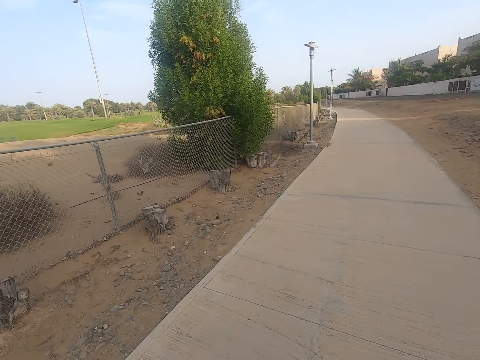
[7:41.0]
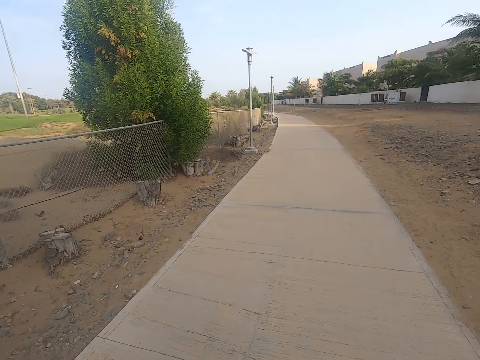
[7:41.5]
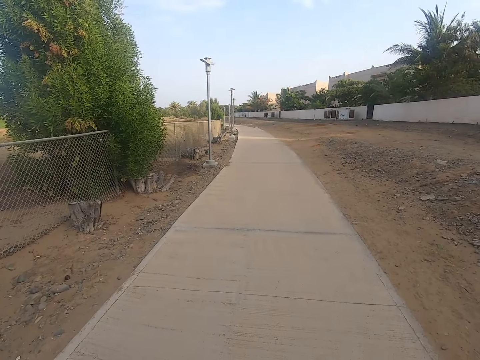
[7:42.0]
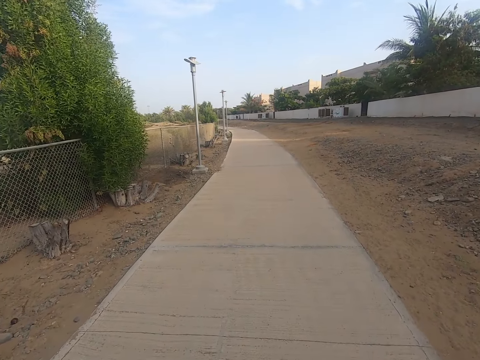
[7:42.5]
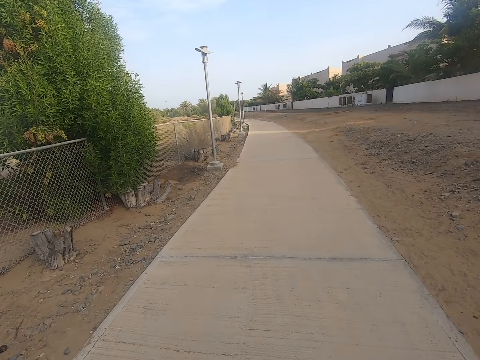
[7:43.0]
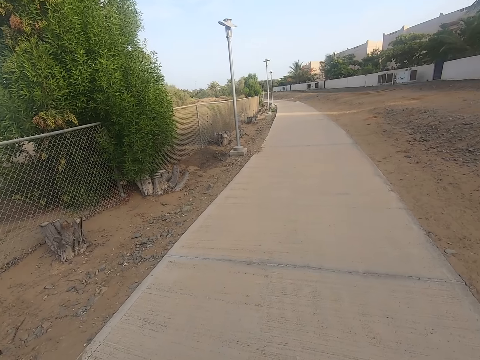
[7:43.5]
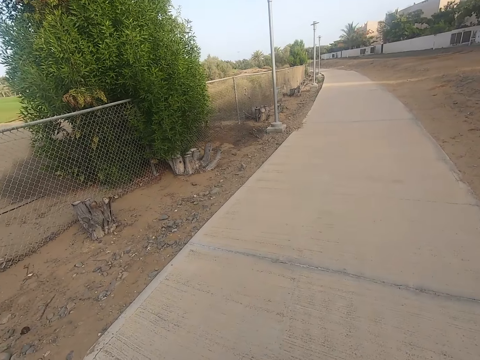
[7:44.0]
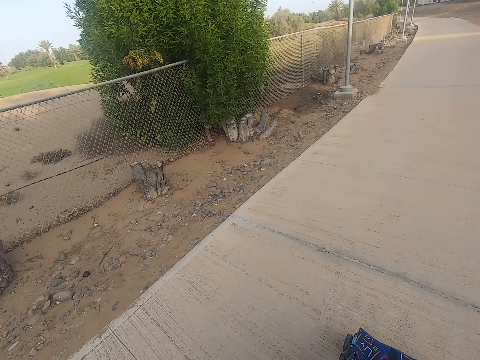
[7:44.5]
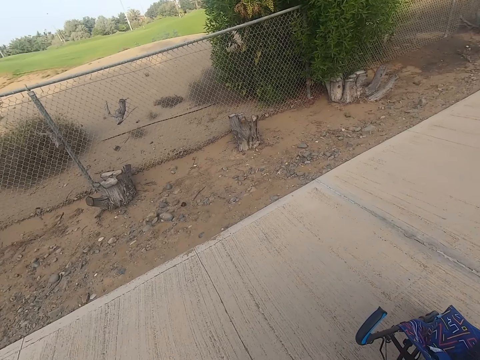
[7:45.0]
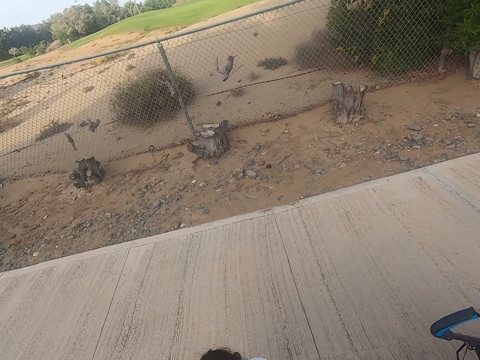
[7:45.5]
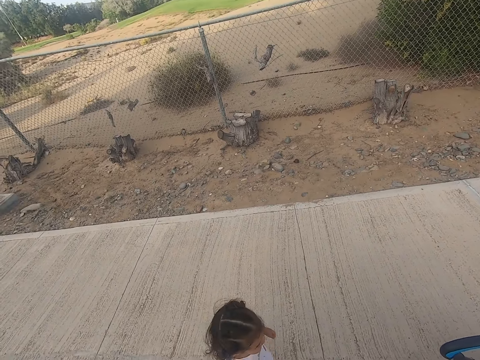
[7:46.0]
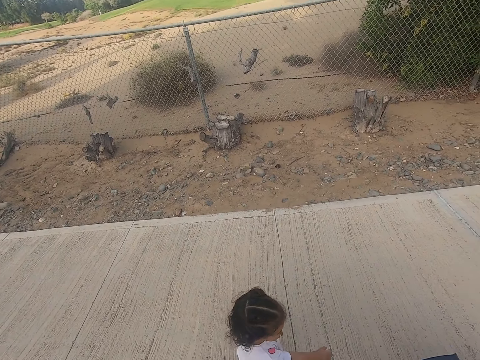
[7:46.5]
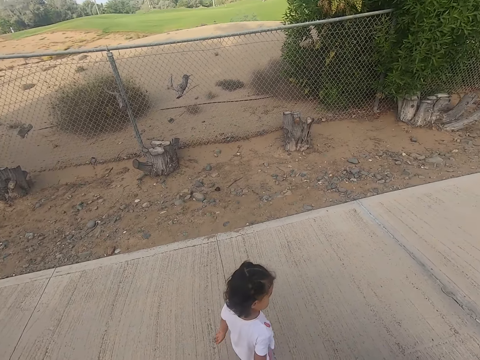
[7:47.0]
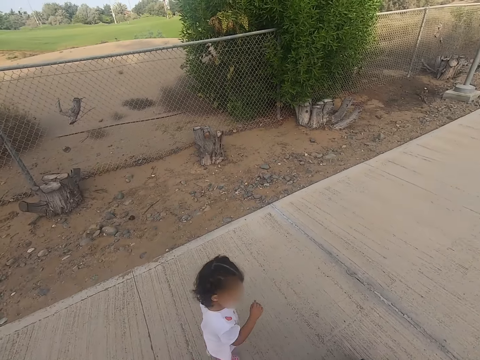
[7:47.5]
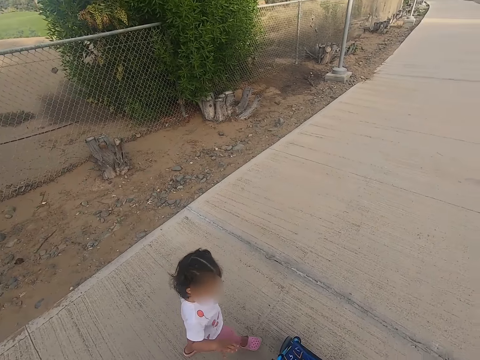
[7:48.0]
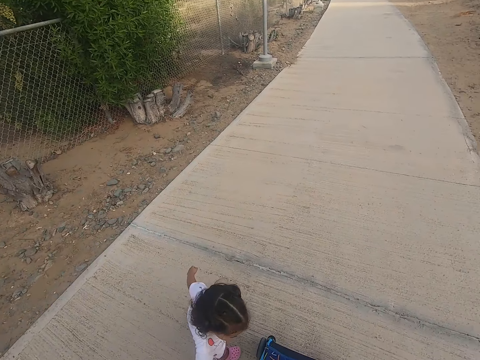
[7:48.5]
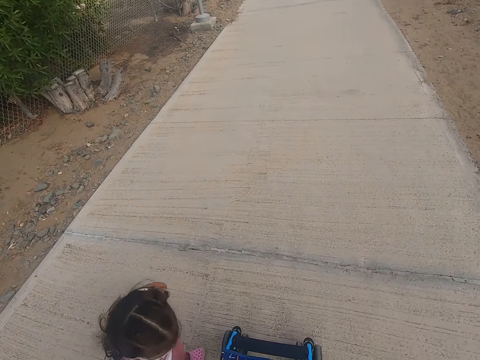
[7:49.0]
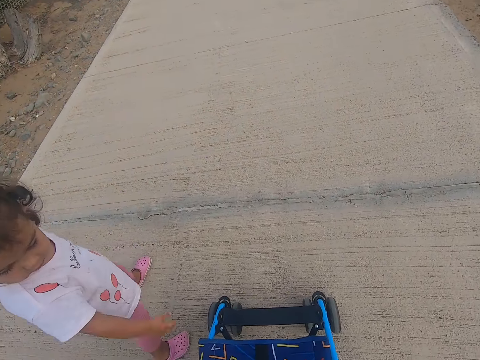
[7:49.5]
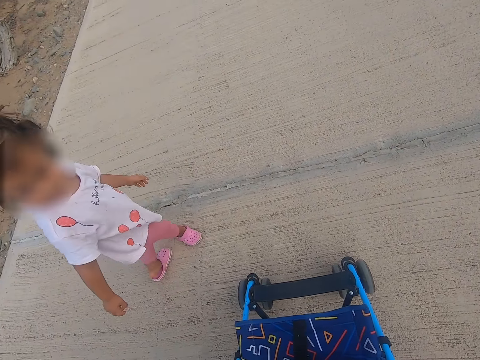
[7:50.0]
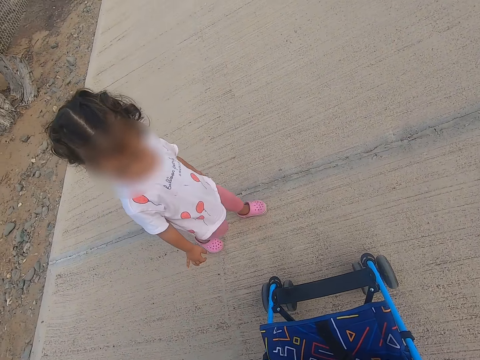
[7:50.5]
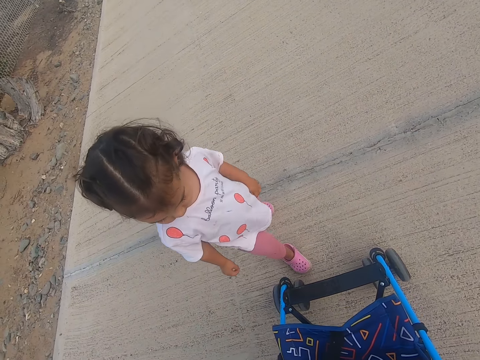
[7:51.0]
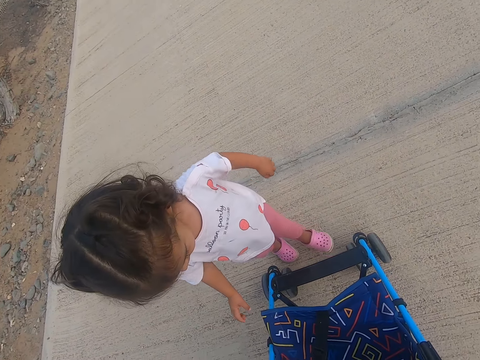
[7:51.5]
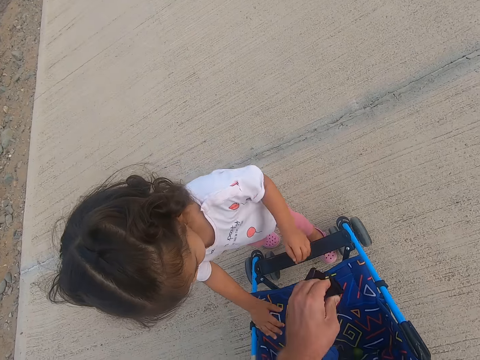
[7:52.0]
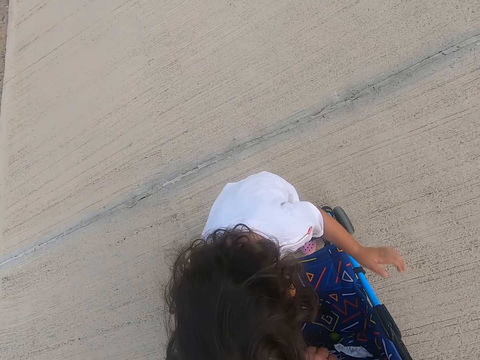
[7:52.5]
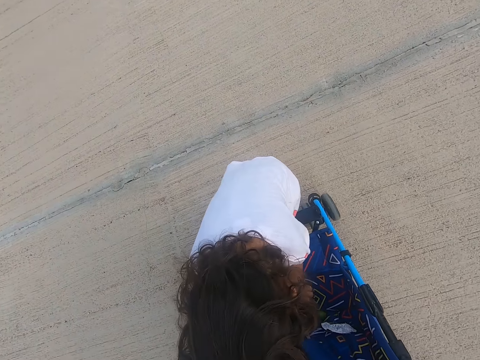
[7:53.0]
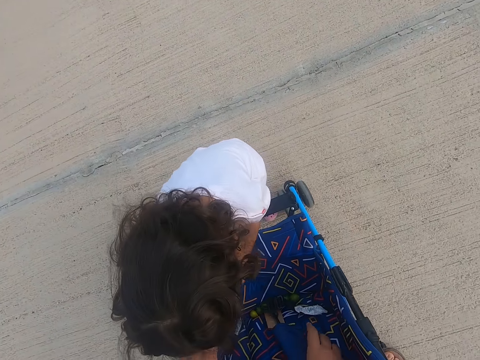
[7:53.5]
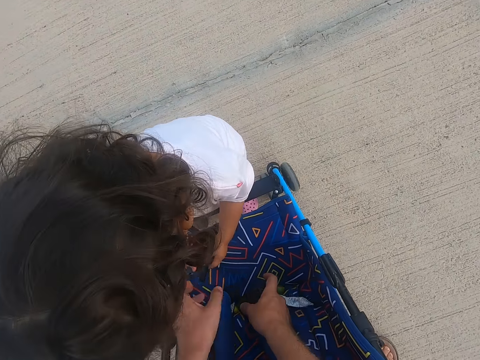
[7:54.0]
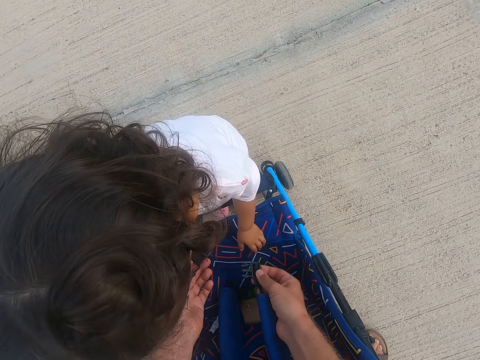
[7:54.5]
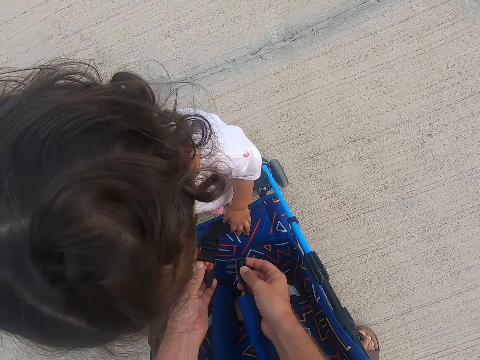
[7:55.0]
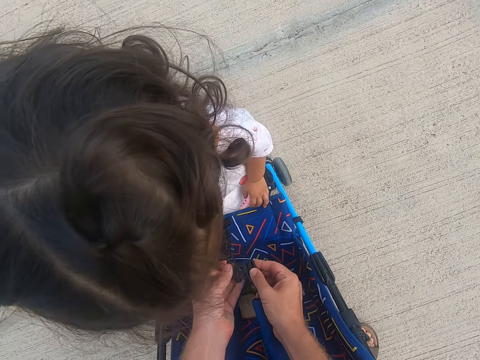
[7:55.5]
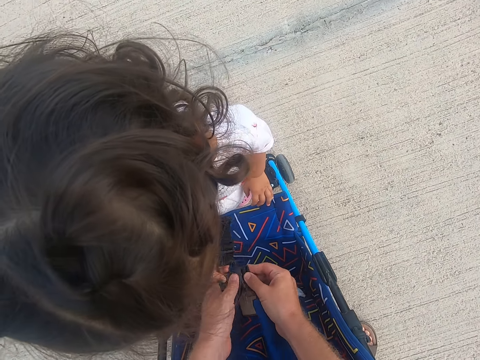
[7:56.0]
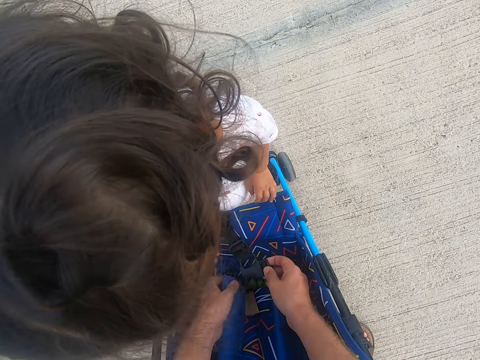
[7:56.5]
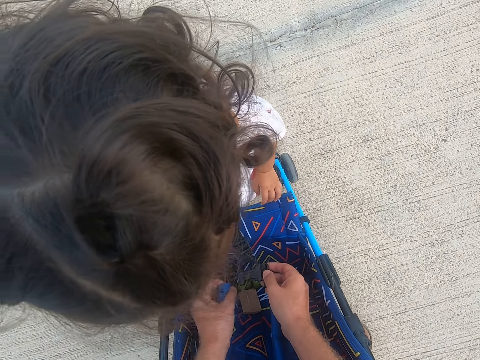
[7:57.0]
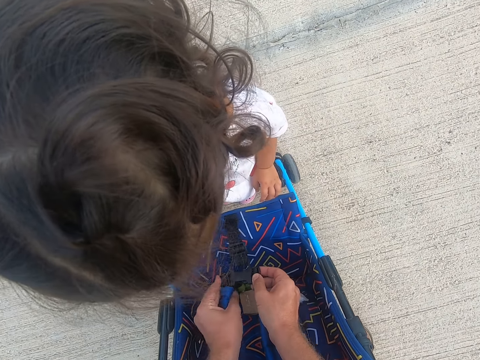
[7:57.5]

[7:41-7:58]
A child walks in the sidewalk. The camera wearer and the child stop along the road. The child touches a stroller. The camera wearer and the child hold the baby stroller. The camera wearer ties the stroller seat belt.

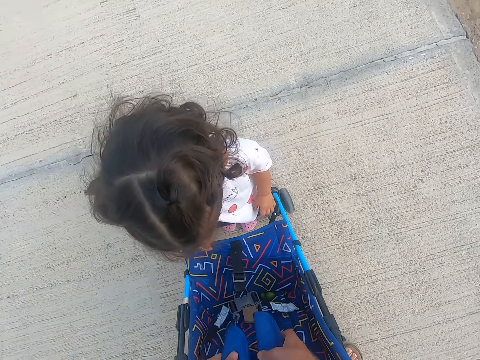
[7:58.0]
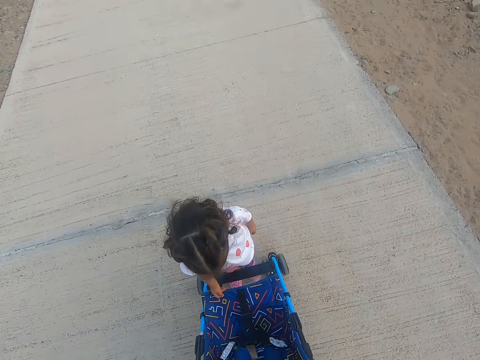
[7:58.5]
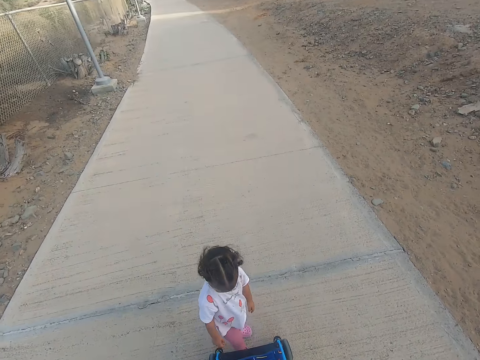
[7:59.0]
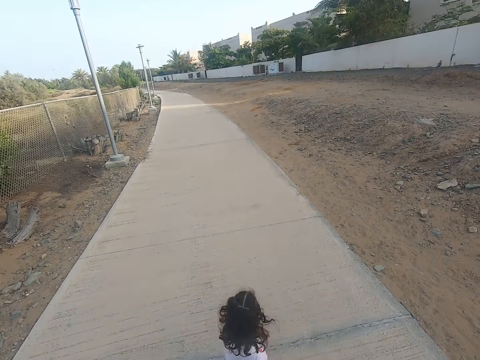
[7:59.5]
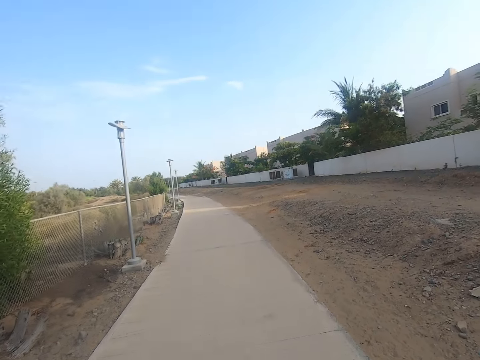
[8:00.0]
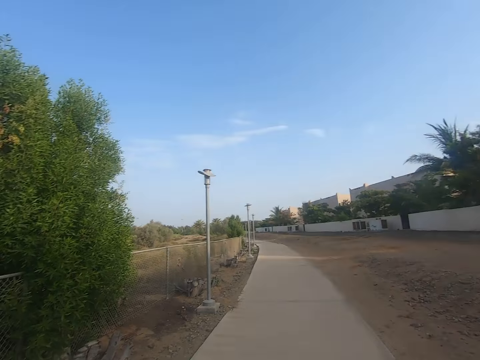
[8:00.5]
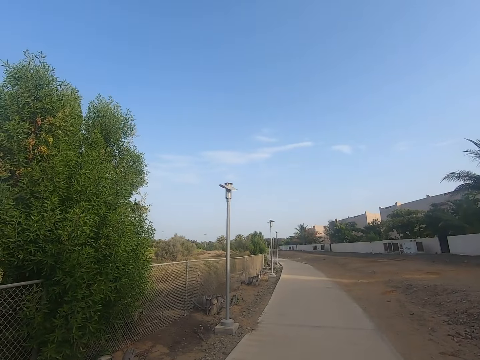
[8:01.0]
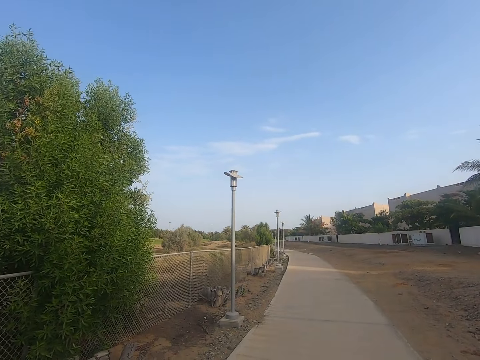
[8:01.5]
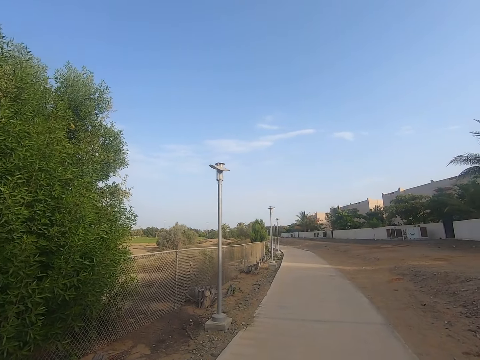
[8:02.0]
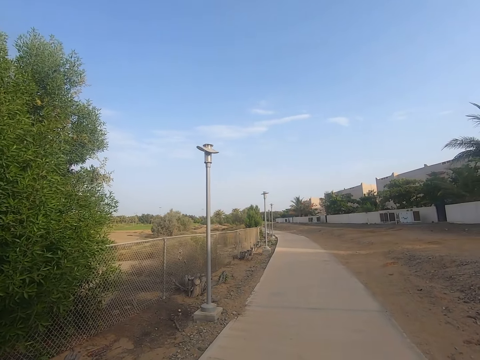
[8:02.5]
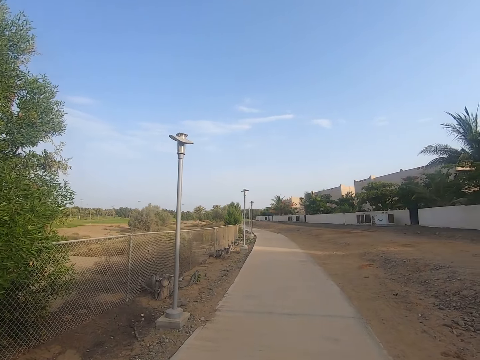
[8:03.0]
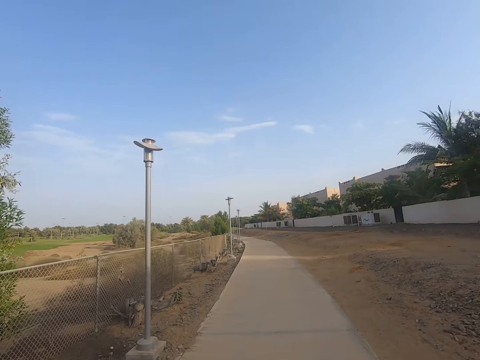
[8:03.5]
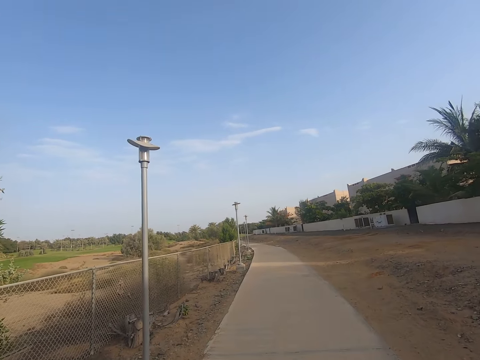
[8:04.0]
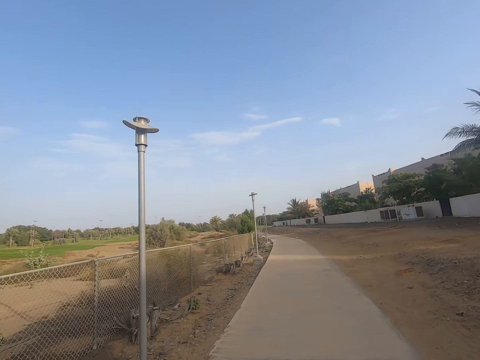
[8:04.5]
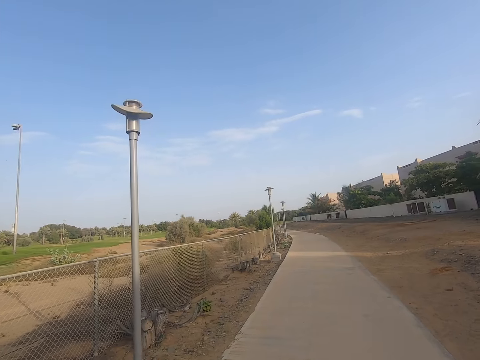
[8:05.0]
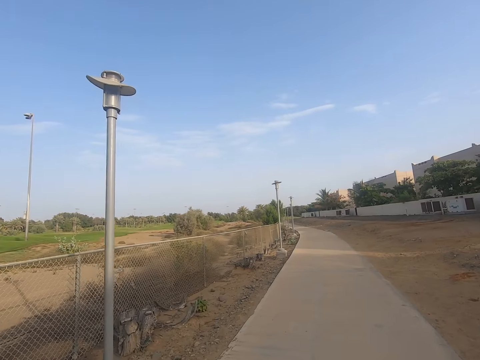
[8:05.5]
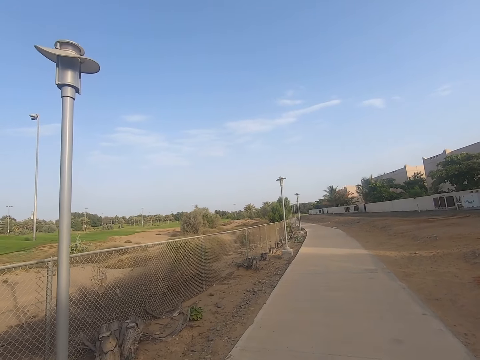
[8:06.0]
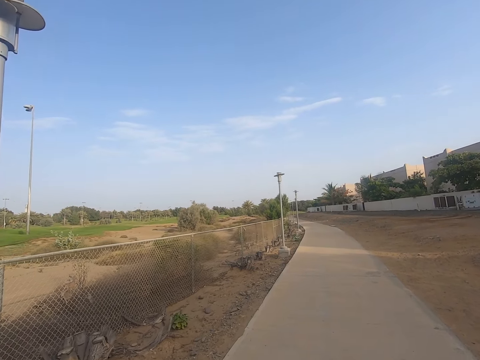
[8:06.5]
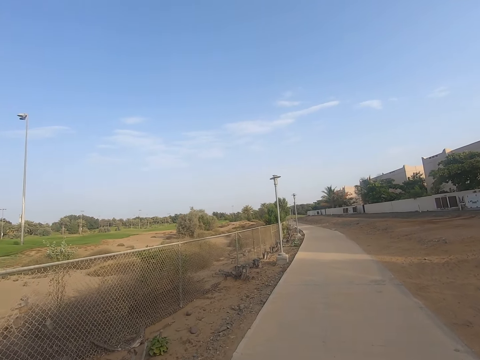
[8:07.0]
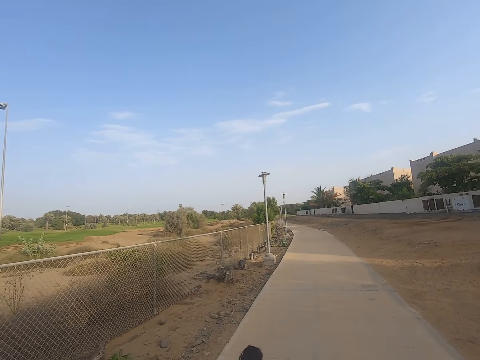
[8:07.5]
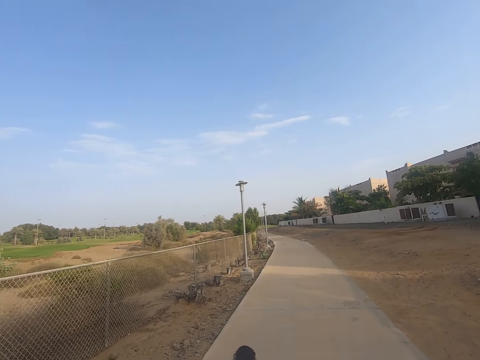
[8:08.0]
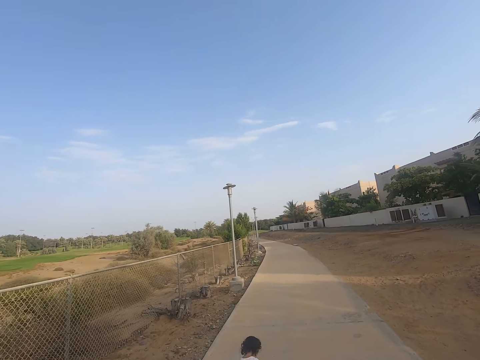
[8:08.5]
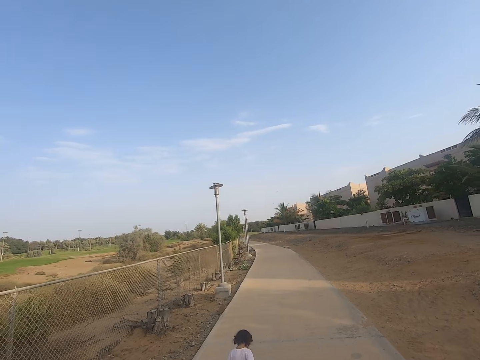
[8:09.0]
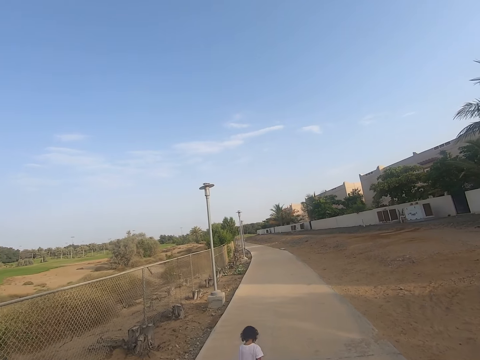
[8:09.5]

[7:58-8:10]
The camera wearer and a child walk along the road. The child runs in the sidewalk.
